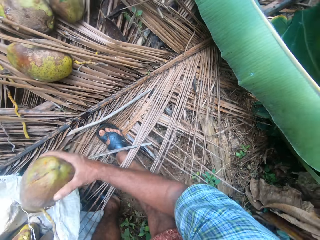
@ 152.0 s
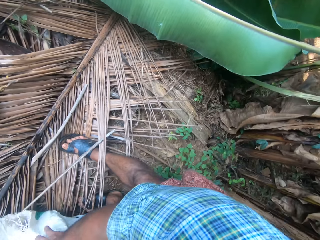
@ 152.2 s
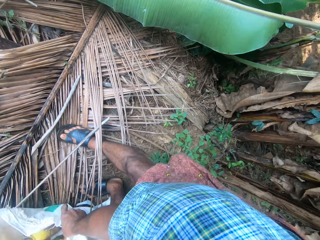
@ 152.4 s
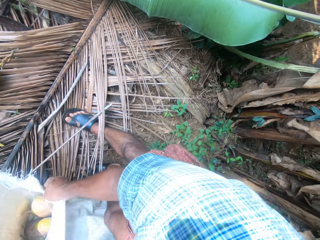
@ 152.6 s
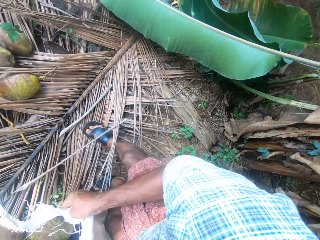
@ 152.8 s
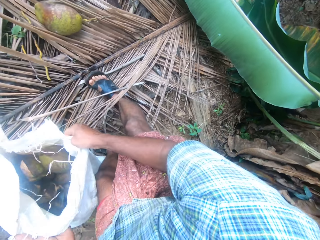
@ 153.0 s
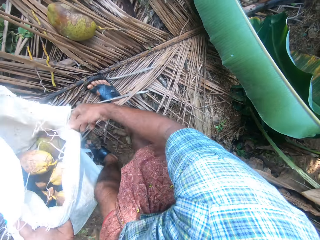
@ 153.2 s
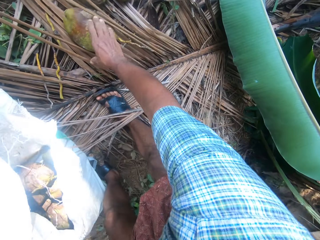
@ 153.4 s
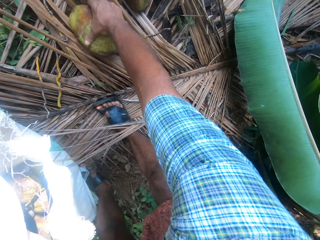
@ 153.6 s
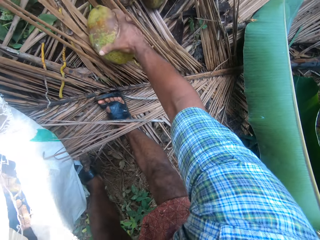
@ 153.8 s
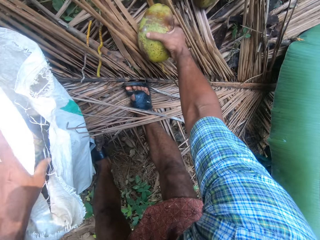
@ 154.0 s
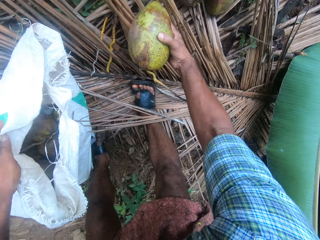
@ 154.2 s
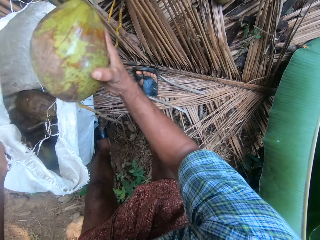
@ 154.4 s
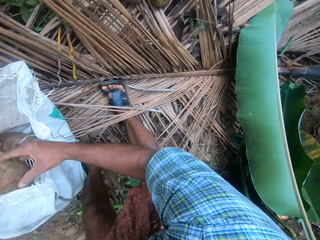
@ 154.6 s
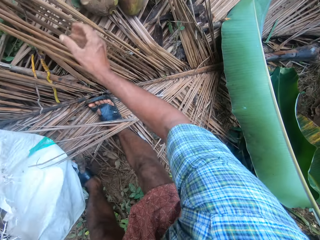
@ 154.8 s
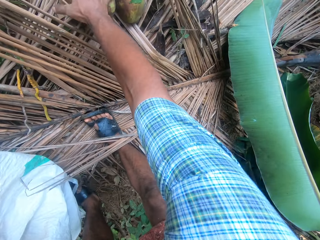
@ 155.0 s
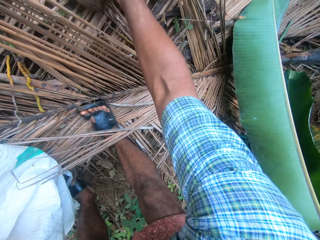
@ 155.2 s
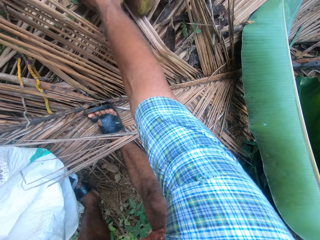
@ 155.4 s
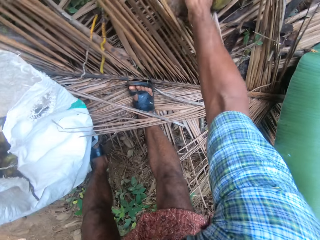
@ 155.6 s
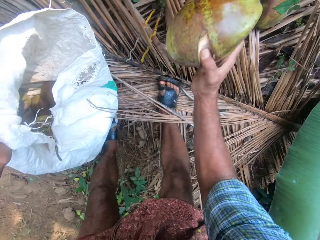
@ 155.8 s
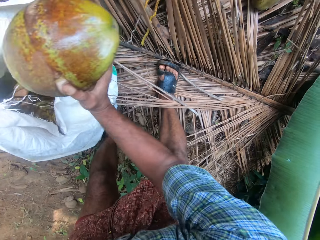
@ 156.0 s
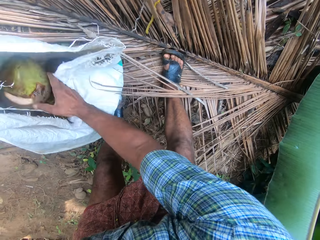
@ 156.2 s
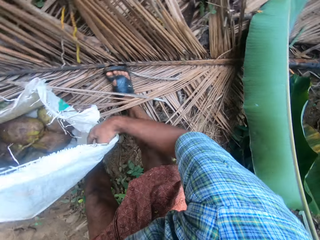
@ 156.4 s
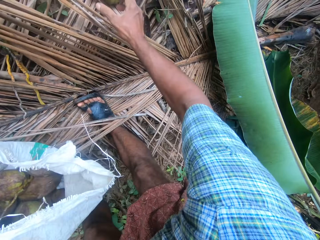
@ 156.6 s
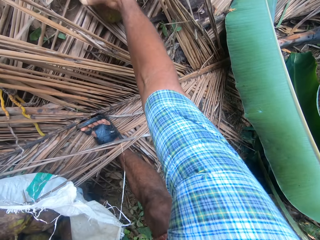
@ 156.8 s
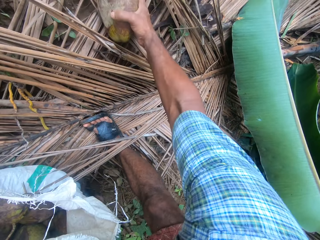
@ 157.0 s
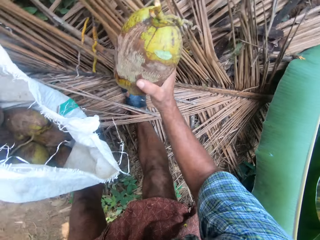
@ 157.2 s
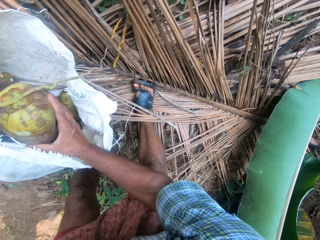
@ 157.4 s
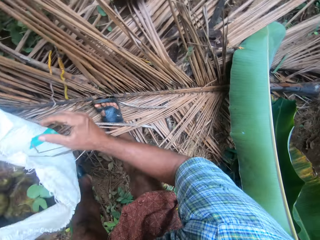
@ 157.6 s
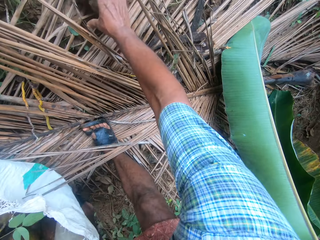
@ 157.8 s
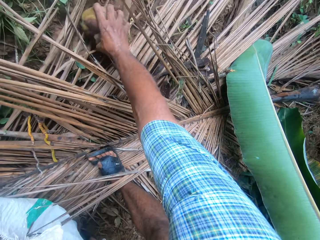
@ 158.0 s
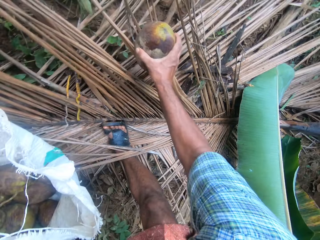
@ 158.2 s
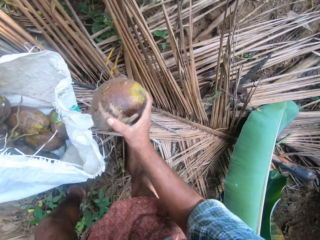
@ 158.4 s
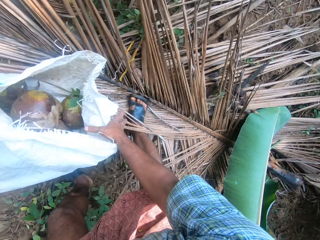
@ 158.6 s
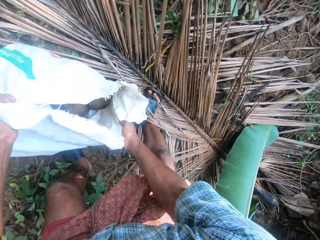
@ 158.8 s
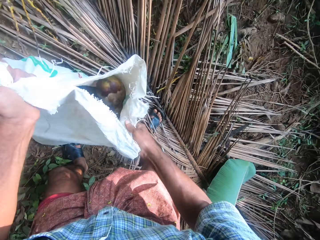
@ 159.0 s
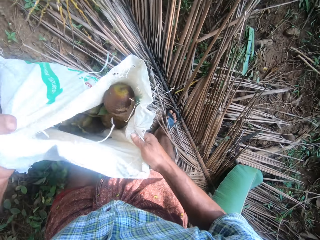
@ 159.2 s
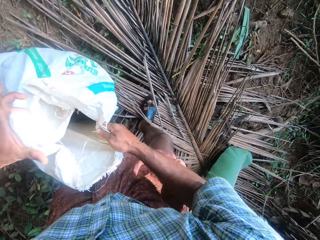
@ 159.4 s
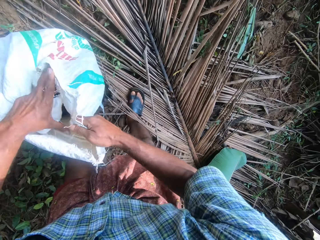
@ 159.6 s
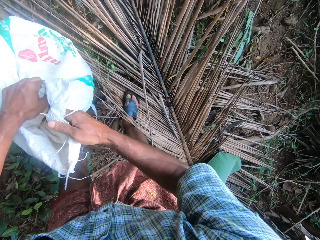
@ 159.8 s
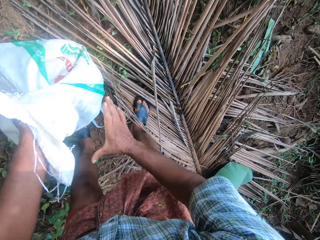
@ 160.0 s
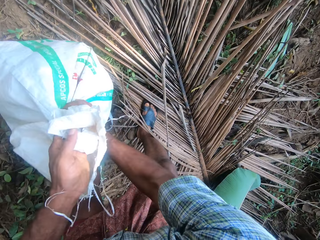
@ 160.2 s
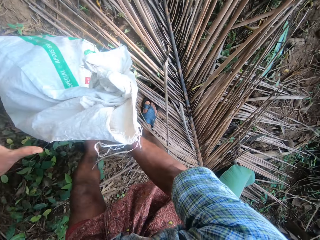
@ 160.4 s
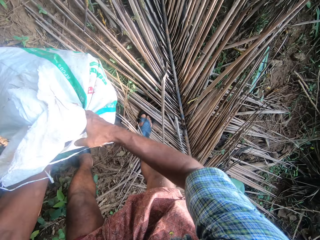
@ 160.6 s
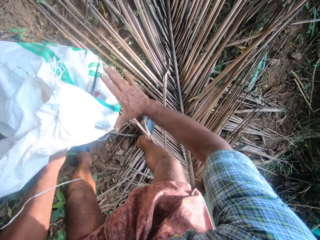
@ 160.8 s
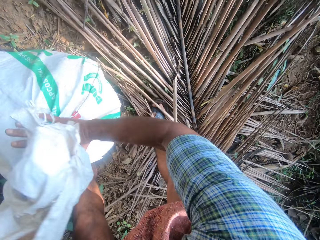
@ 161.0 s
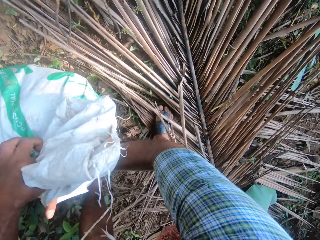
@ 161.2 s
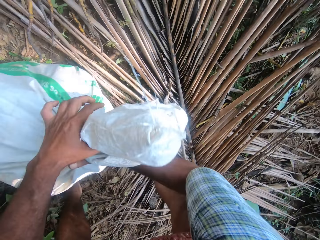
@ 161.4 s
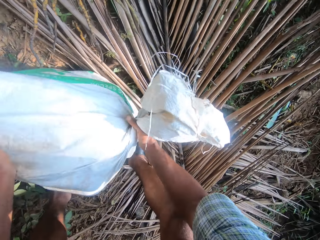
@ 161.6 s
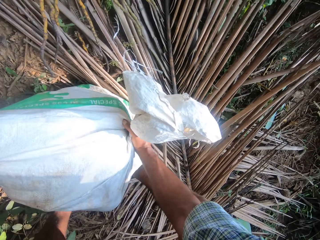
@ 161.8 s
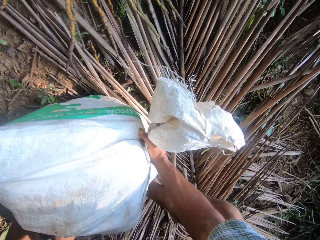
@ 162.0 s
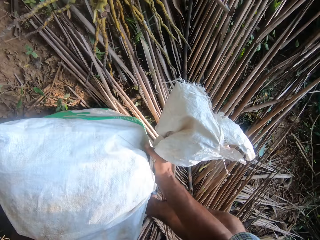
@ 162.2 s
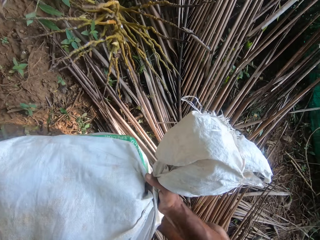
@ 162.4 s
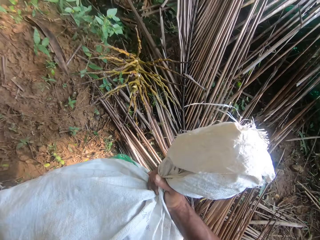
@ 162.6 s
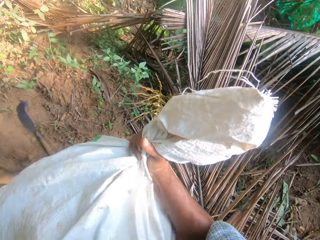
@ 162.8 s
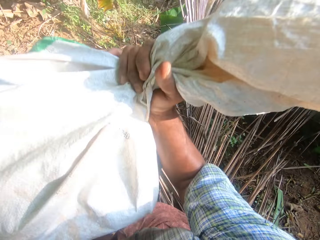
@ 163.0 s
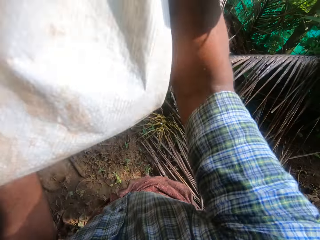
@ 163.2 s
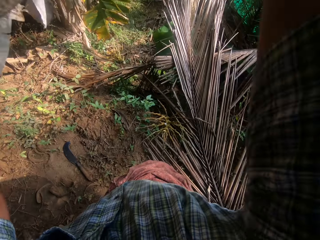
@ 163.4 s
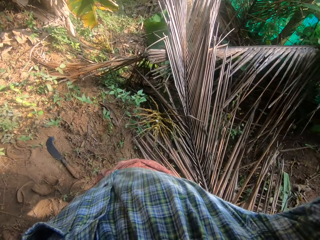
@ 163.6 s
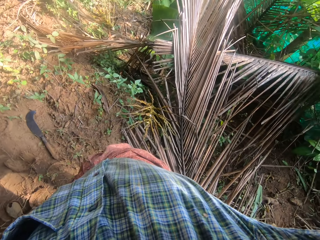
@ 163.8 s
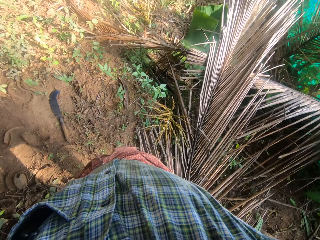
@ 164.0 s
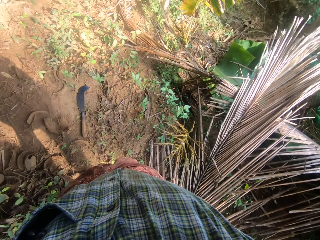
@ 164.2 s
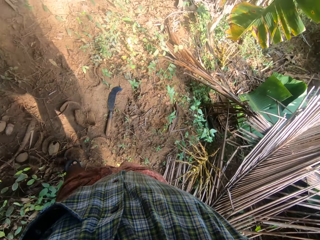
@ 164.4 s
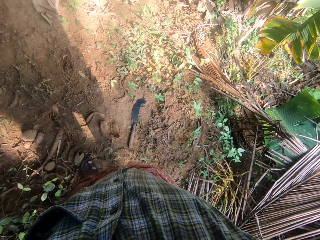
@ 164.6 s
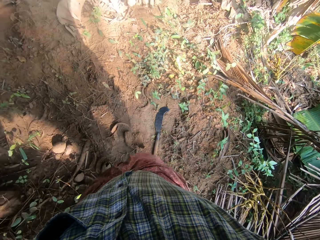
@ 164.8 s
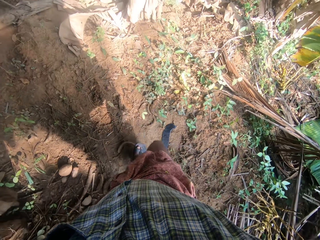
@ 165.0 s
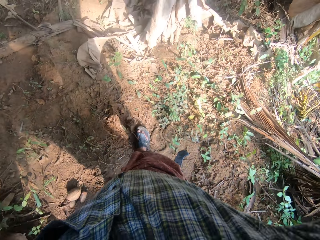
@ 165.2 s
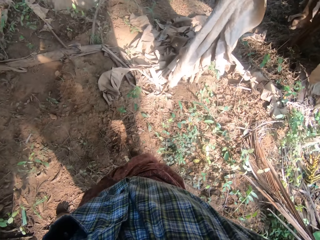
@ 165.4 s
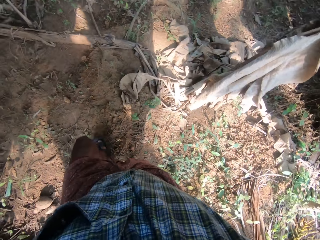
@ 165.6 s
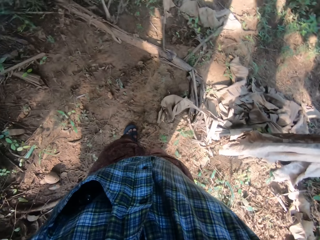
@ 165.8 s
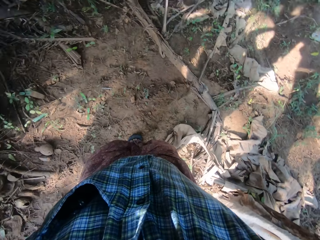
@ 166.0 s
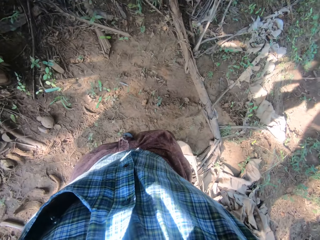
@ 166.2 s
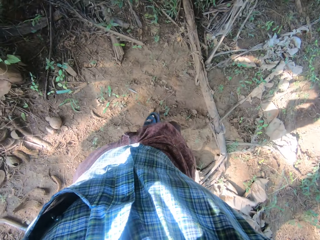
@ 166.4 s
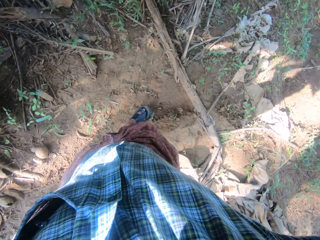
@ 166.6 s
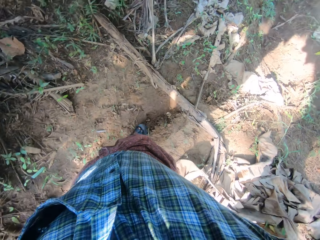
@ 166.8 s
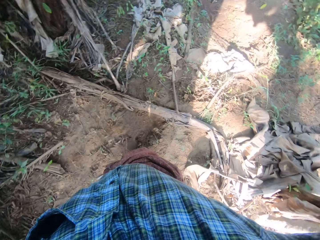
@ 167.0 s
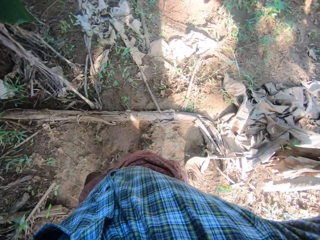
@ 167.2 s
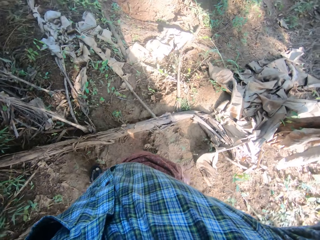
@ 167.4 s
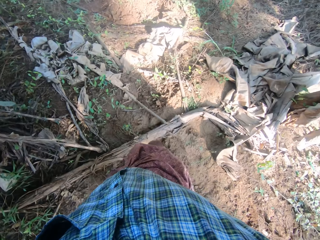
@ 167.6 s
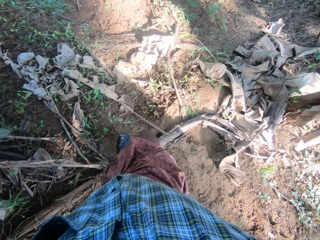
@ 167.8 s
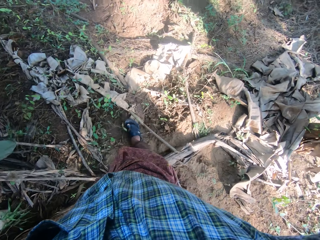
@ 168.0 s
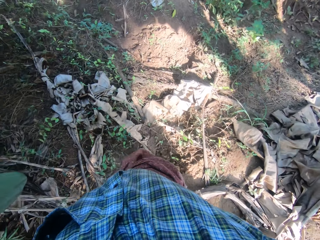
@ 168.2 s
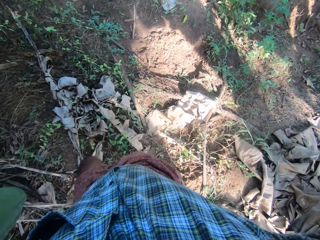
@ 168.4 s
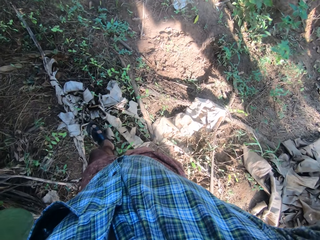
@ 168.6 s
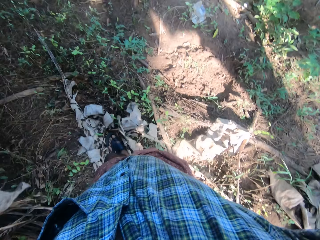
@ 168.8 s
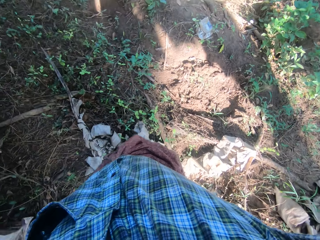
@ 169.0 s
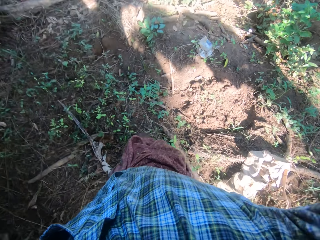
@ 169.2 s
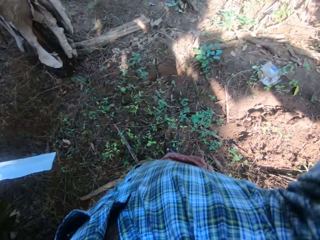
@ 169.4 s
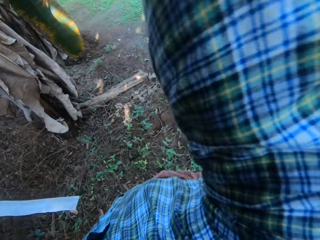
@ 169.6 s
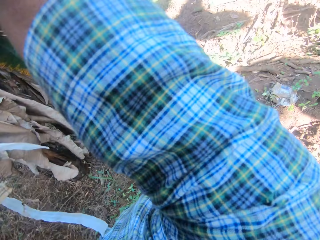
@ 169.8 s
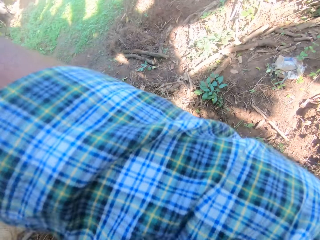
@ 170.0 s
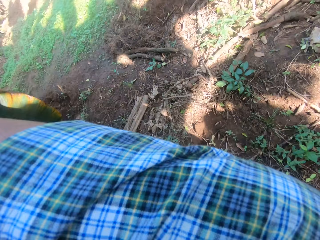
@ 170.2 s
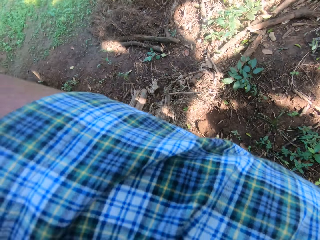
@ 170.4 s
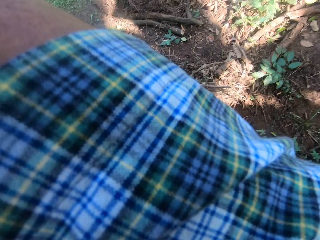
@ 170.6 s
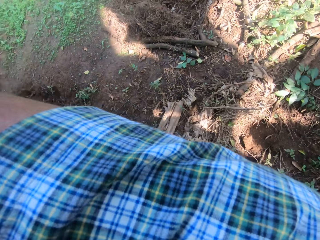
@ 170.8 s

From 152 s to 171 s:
The camera wearer picks up the coconut with the right hand. They put the coconut in the bag with the right hand. They pick up the coconut with the right hand. They put the coconut in the bag with the right hand. They pick up the coconut with the right hand. They put the coconut in the bag with the right hand. They pick up the coconut with the right hand. They put the coconut in the bag with the right hand. They pick up the coconut with the right hand. They put the coconut in the bag with the right hand. They lift the bag with their hands. They adjust the bag with their hands. They close the sack. They pick up the bag with coconuts with their hands. They carry the bag with coconuts. They walk on the farm.

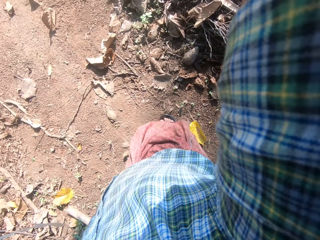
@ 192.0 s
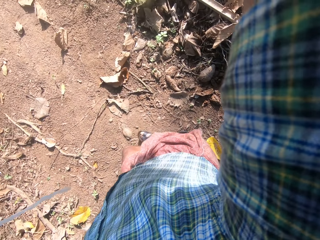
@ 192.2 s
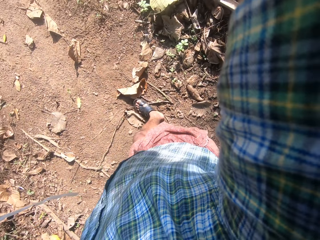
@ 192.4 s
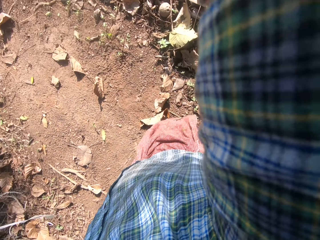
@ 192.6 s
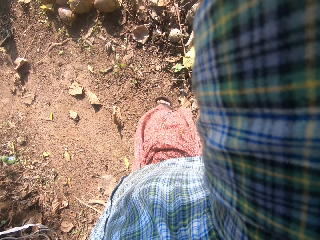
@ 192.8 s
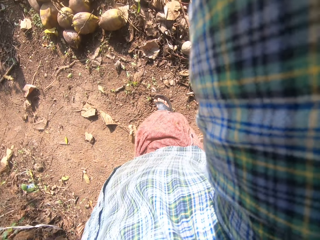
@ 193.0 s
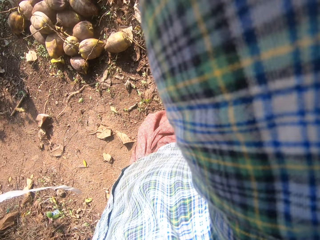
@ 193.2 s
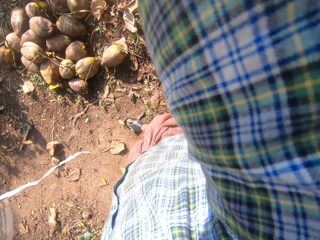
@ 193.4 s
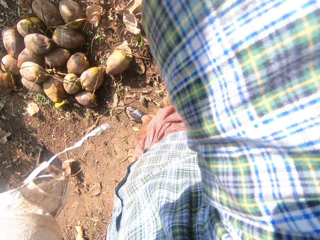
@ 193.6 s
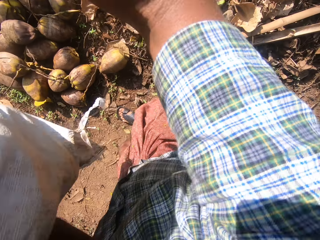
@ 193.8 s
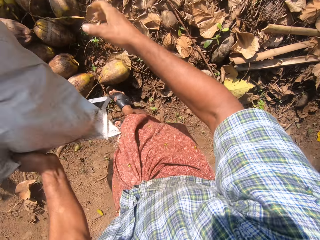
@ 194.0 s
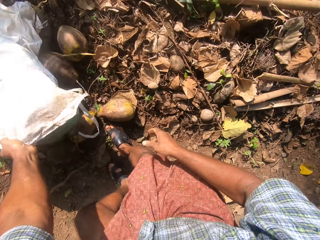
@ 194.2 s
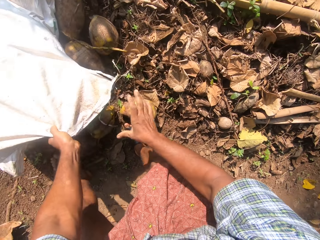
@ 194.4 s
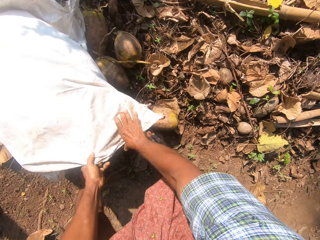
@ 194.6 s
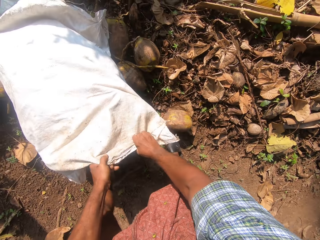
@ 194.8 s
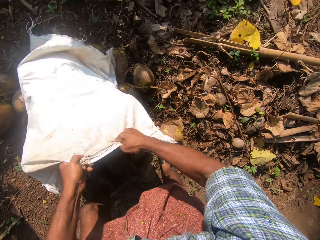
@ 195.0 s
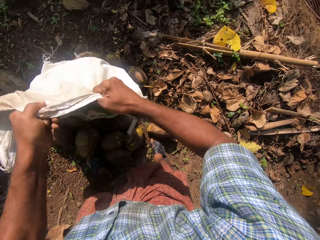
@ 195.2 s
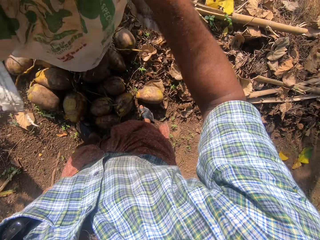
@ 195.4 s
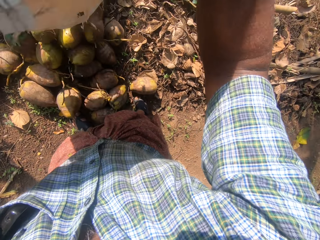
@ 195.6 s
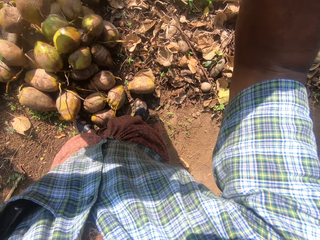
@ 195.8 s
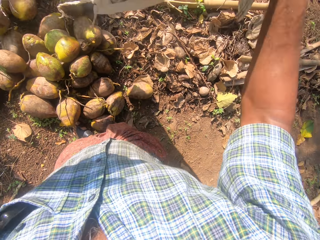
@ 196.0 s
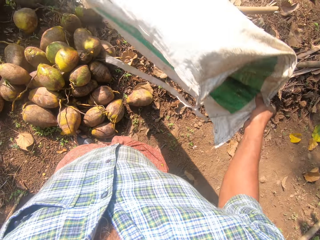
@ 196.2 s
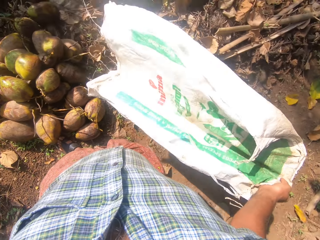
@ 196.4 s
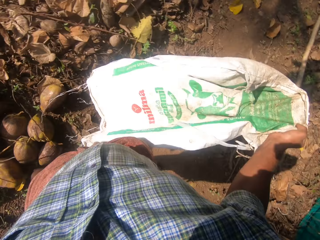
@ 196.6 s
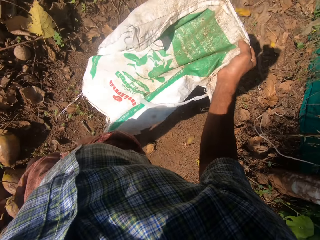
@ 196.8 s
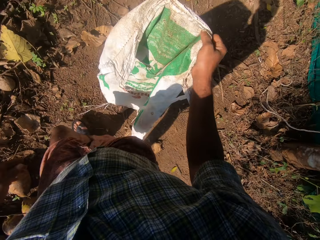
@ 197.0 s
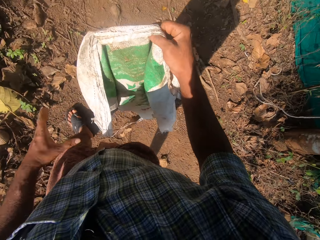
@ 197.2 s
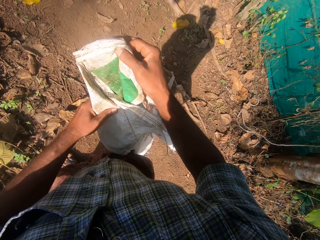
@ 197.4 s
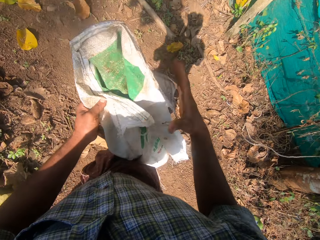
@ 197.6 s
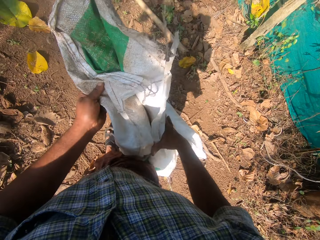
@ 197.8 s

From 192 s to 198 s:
The camera wearer drops the bag on the ground. They pull the bag with their hands. They touch the bag with their hands. They walk around the farm.
